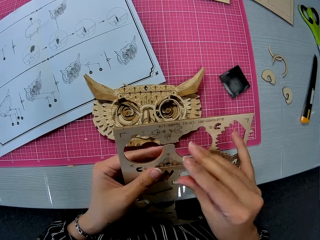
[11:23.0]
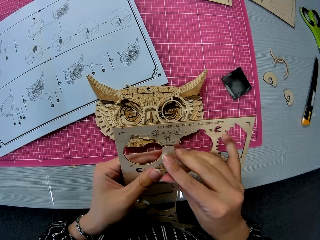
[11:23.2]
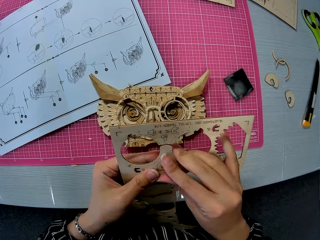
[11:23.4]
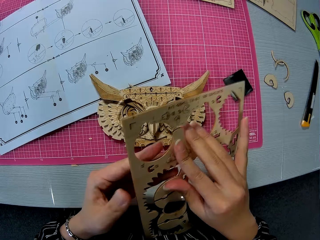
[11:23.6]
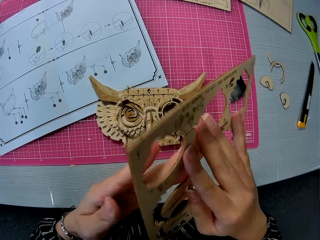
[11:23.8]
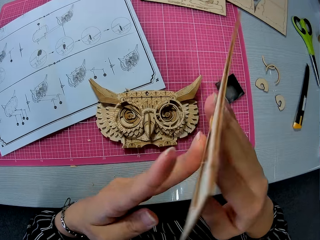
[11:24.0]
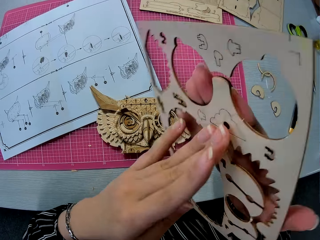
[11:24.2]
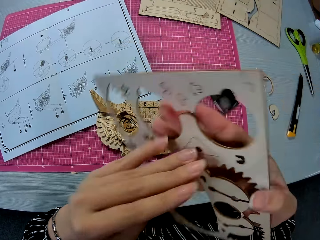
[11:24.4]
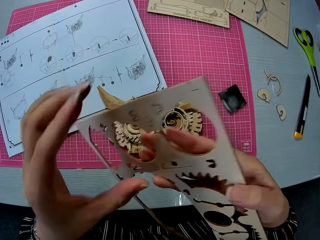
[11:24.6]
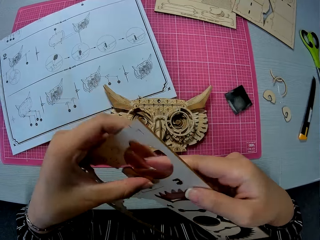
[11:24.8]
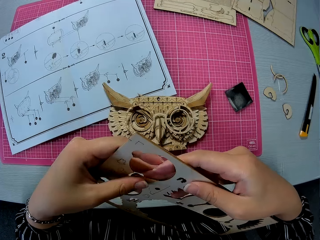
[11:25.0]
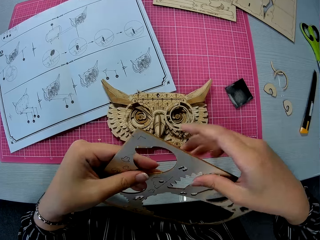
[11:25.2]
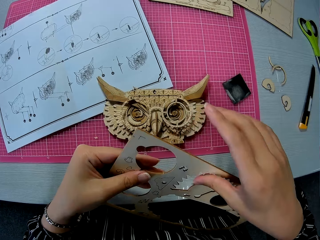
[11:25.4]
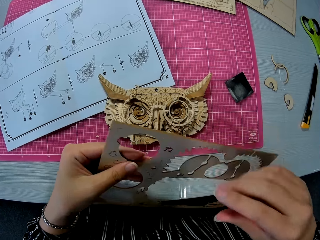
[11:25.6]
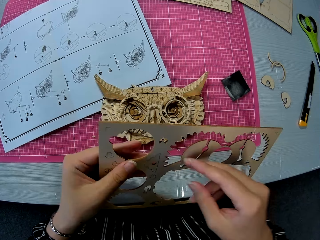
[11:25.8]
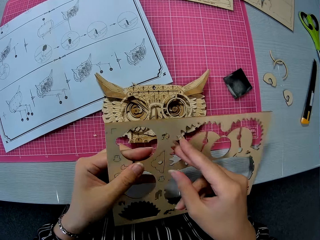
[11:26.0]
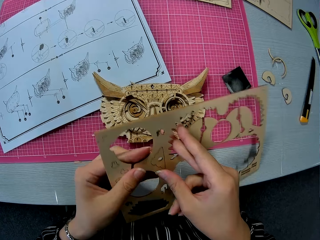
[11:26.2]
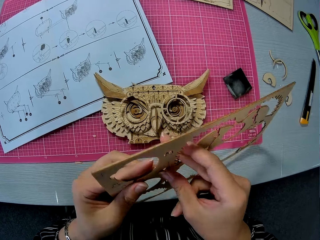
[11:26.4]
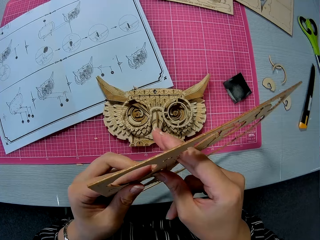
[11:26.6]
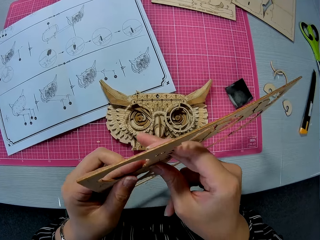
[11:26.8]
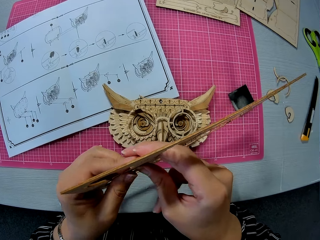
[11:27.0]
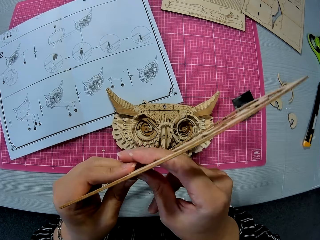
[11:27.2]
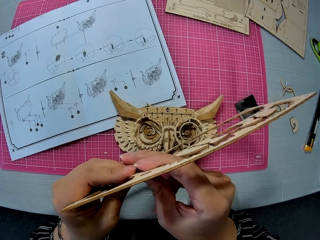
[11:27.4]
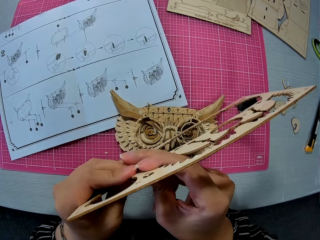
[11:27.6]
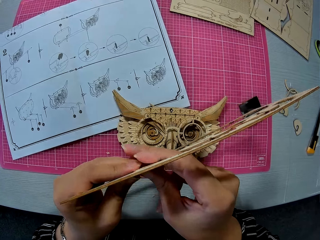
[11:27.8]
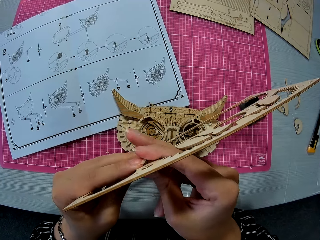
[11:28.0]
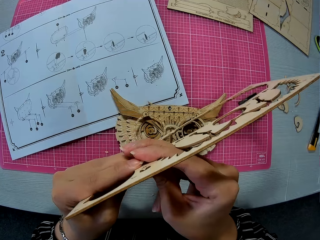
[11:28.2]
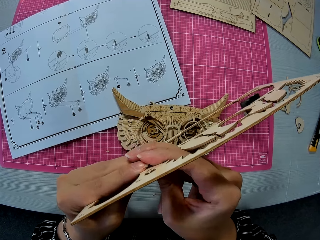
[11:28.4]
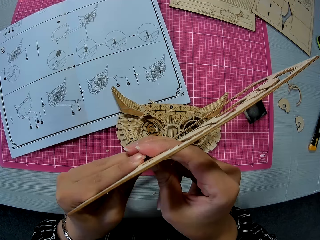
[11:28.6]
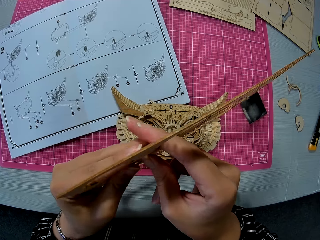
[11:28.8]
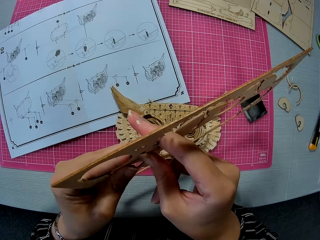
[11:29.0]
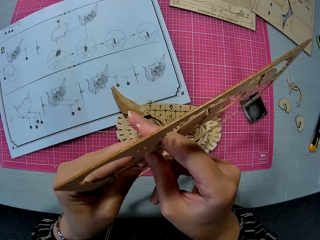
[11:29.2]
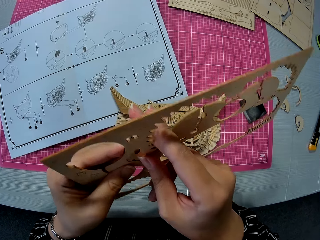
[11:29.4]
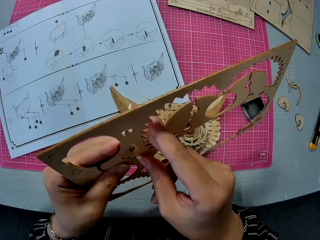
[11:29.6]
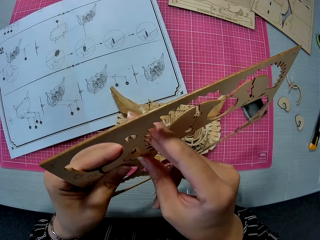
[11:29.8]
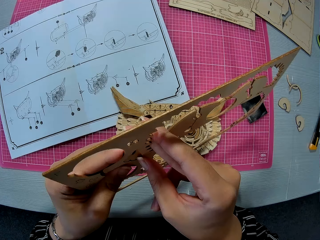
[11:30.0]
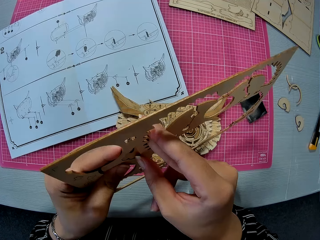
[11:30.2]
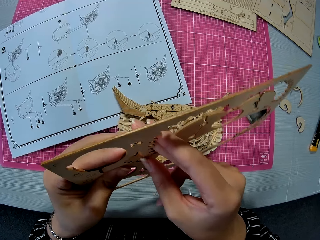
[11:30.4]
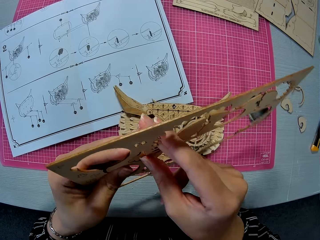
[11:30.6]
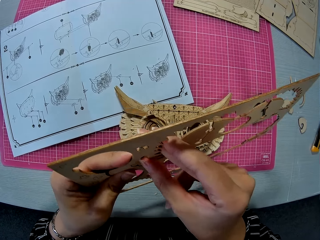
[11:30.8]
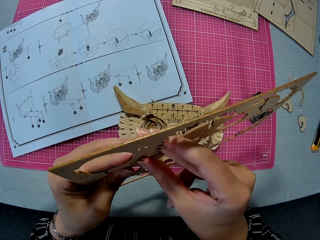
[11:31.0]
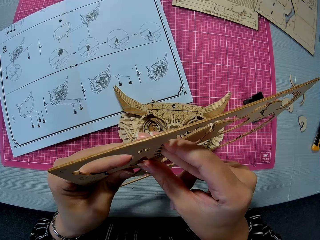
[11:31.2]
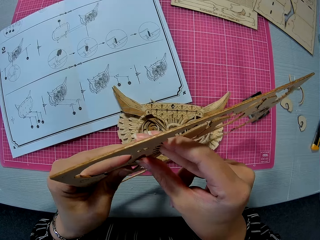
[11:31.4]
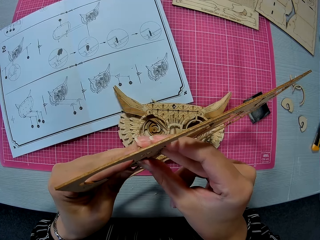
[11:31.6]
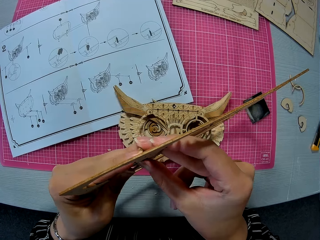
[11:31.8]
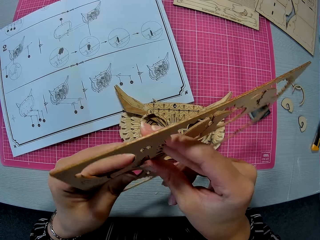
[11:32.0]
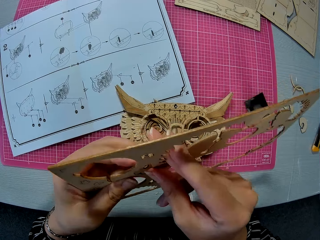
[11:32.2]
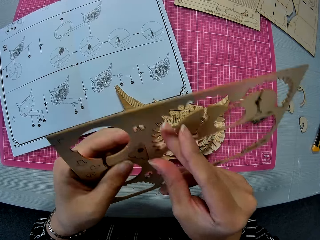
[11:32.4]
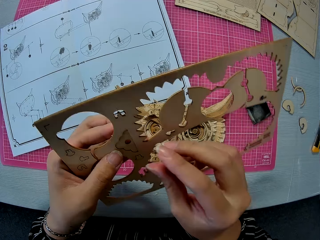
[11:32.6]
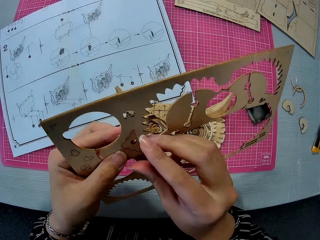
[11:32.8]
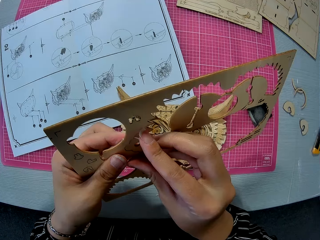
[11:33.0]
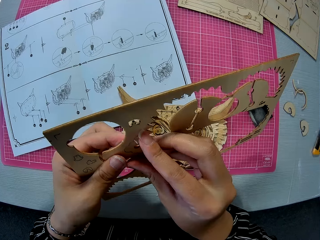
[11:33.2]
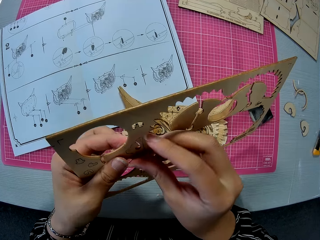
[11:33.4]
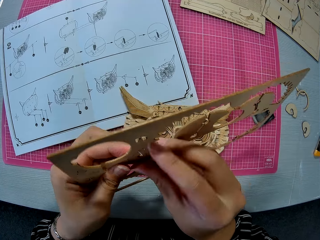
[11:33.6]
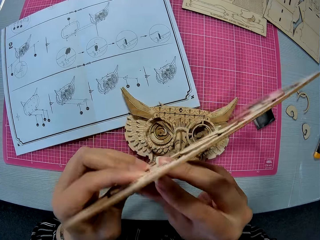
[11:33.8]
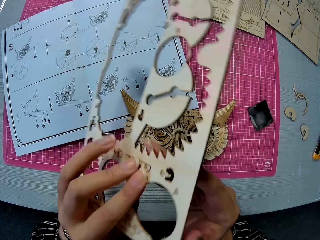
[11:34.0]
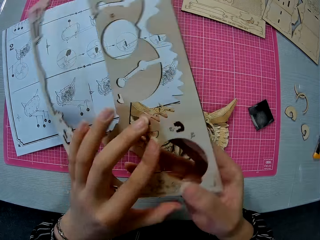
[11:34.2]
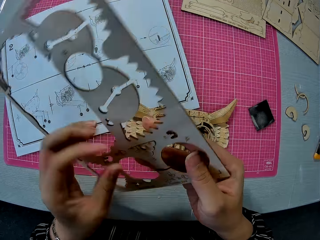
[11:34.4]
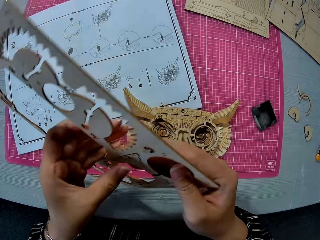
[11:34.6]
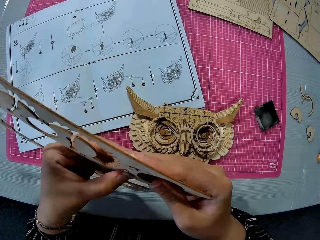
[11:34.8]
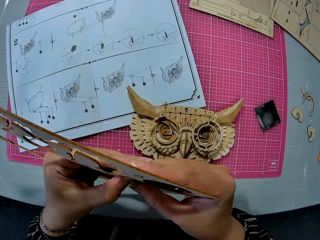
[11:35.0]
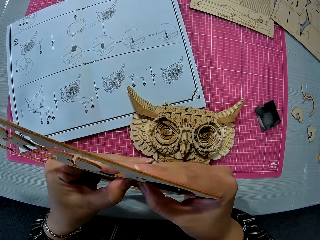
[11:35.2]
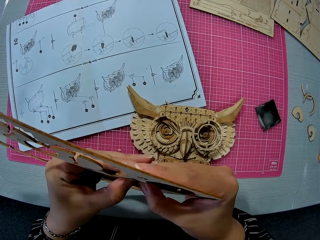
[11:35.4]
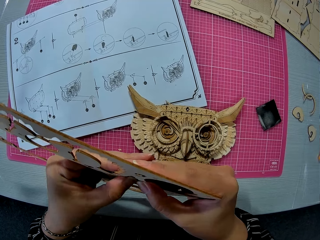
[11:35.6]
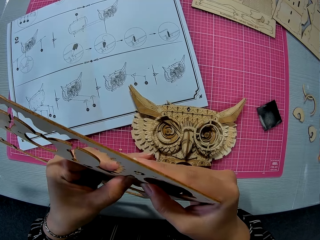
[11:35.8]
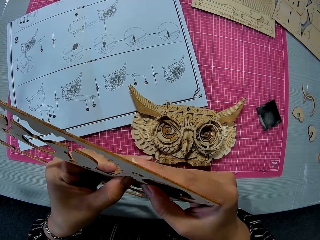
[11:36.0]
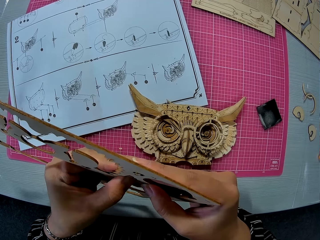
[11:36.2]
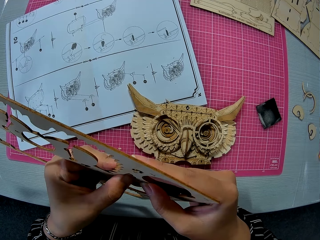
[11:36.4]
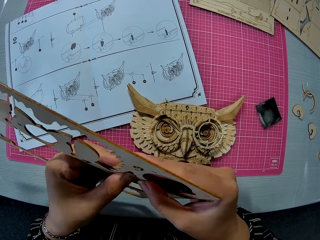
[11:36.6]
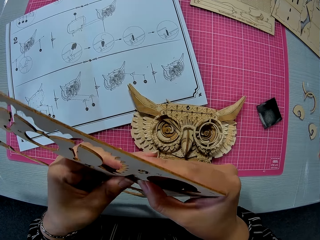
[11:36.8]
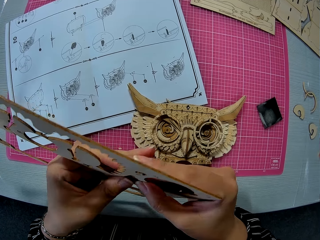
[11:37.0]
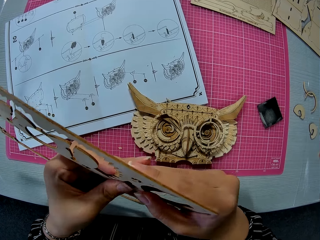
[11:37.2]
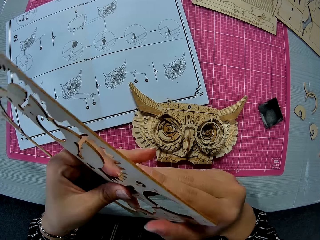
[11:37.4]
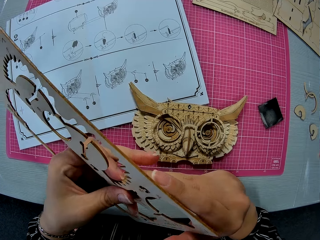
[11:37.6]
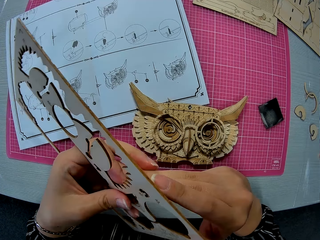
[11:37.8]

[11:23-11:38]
The camera wearer turns the laser cut craft kit. They press the laser cut craft kit. They turn the laser cut craft kit. They remove the laser cut craft. They turn the laser cut craft kit. They remove the laser cut craft.

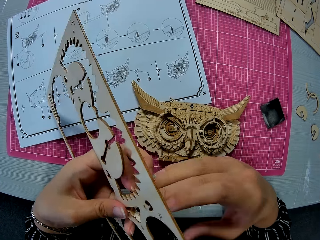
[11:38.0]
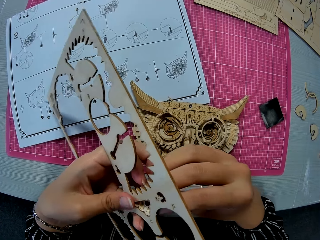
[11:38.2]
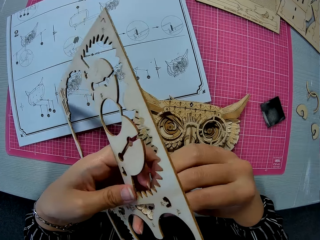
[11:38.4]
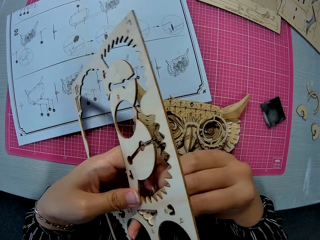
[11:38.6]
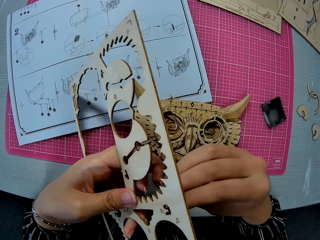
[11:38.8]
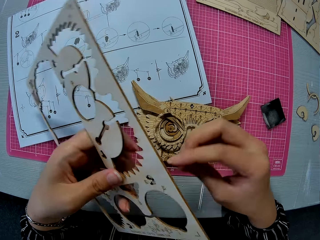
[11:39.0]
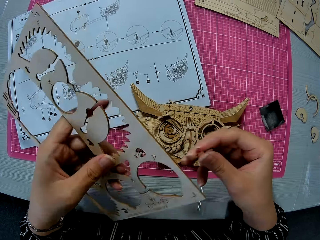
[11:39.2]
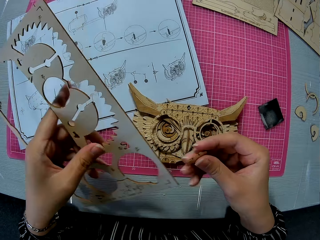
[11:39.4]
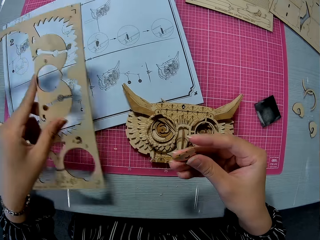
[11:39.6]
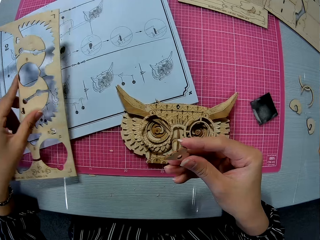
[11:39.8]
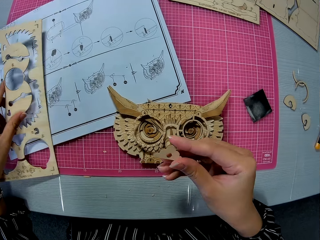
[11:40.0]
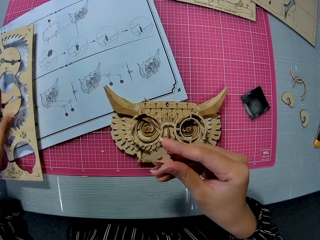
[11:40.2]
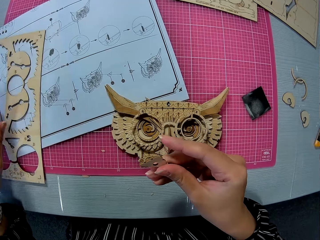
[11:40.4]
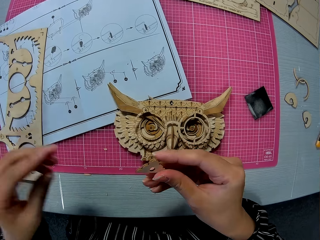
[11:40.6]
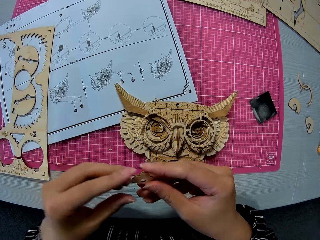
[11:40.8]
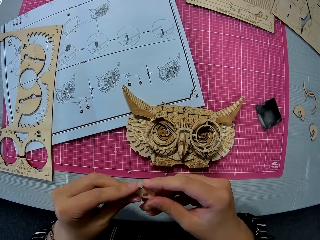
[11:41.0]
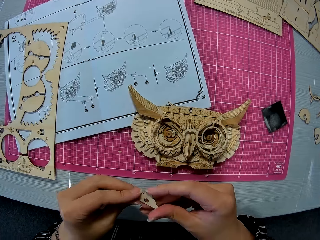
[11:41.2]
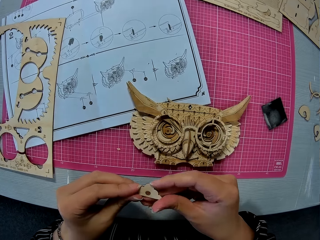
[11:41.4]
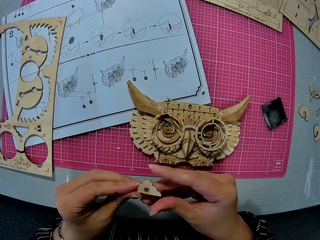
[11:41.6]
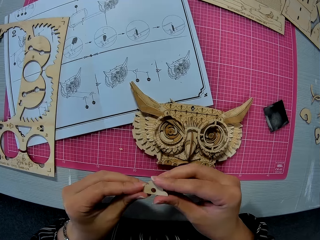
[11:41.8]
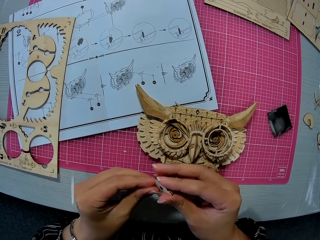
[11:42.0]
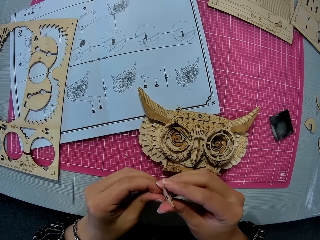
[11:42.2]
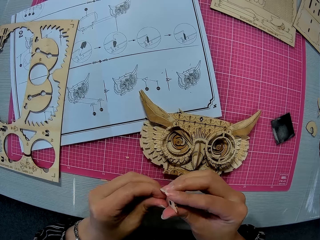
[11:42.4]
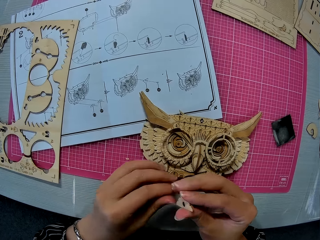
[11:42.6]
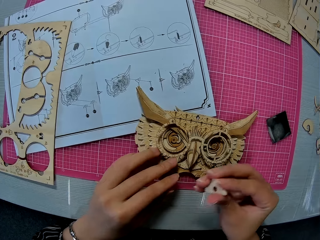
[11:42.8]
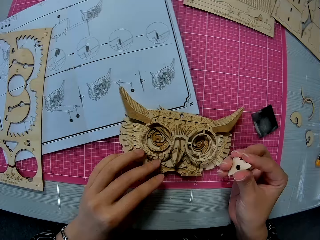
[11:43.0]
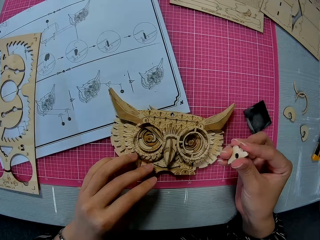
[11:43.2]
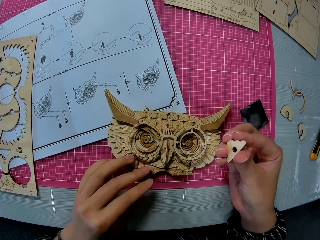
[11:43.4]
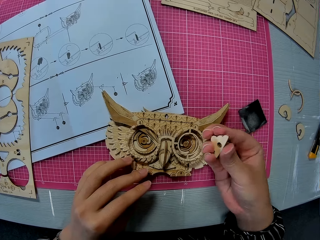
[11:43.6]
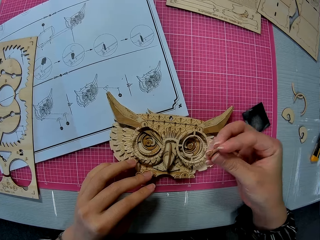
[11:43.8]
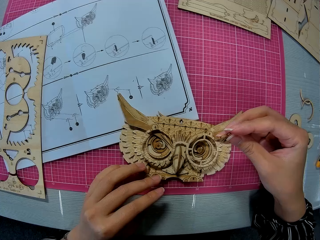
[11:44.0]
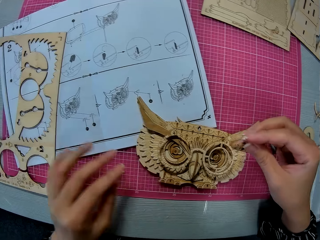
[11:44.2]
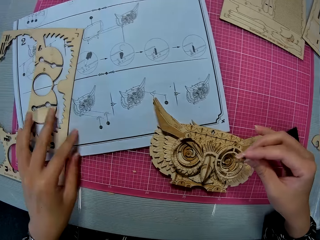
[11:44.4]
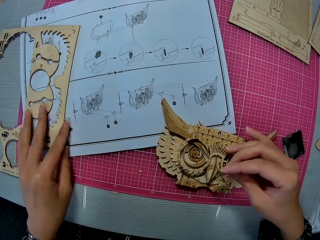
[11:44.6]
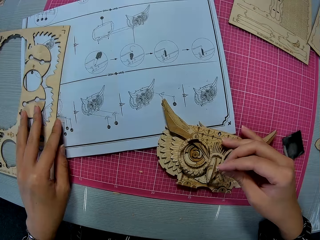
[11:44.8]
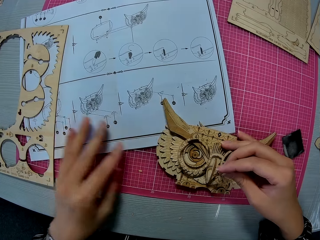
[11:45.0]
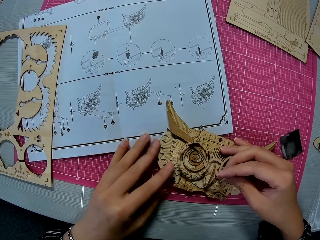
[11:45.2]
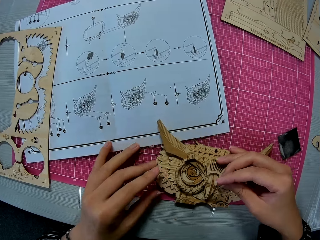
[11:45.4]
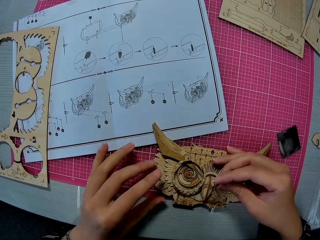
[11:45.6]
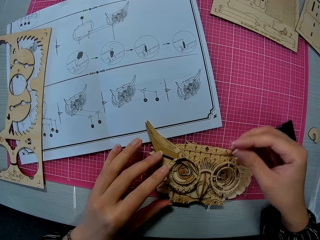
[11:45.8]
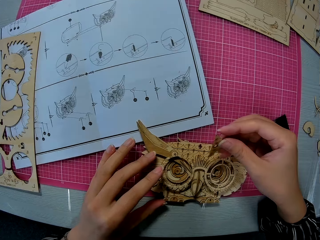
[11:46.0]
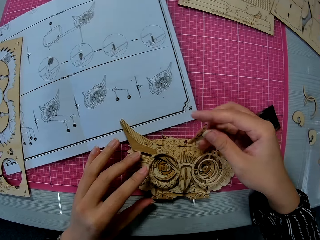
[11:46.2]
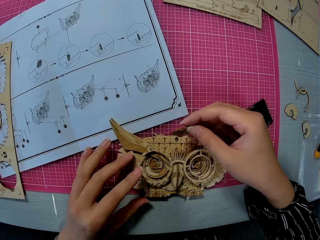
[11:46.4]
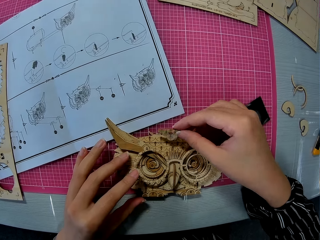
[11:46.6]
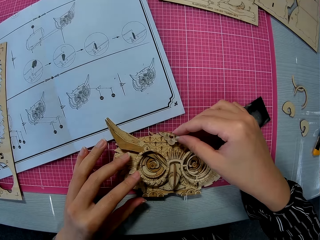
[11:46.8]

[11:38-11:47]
The camera wearer turns the laser cut craft kit. She removes the laser cut craft kit and turns the laser cut craft kit. She drops the wooden puzzle sheet on the paper instruction. She puts the laser cut craft kit on the cutting mat. She holds the small piece or laser cut craft with both hands. She turns the laser cut craft. She places her left hand on the assembled wooden puzzle sheet. She turns the laser cut craft. She moves the wooden puzzle sheet on the paper instruction. She moves a piece of owl wood puzzle. She turns the laser cut craft.
